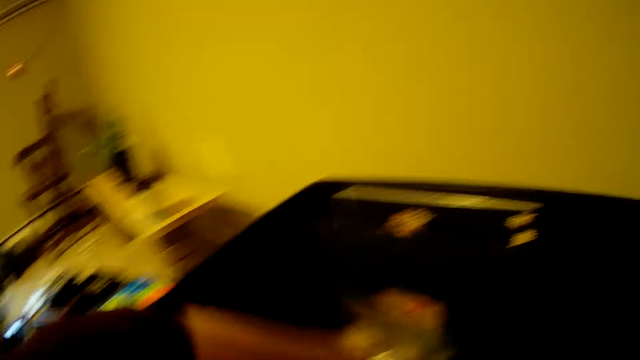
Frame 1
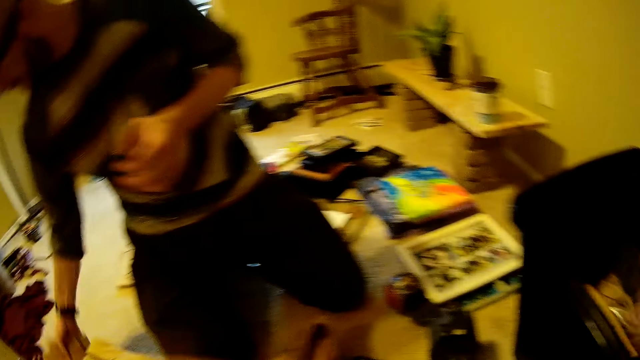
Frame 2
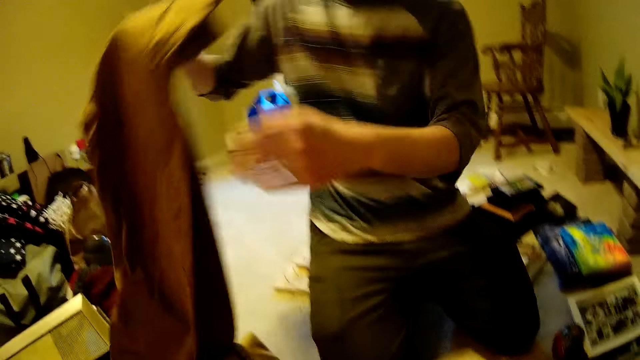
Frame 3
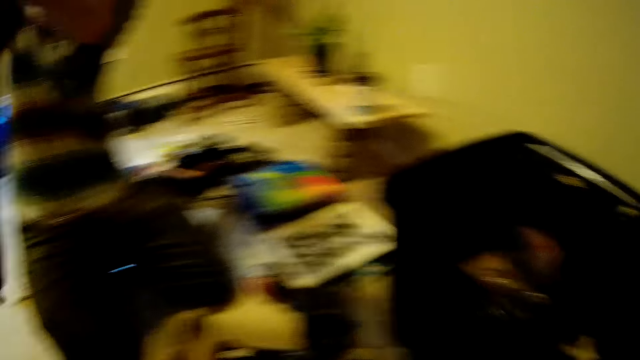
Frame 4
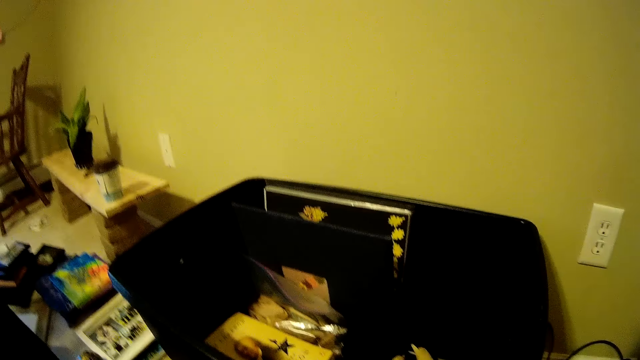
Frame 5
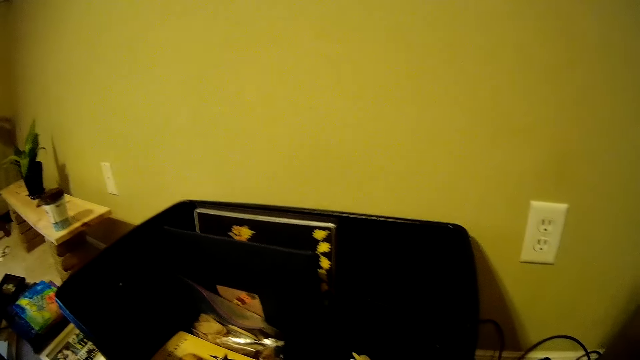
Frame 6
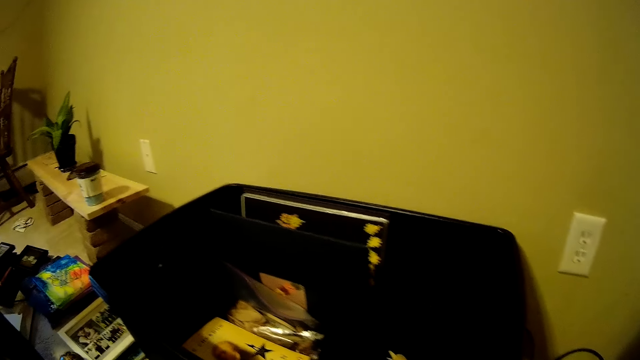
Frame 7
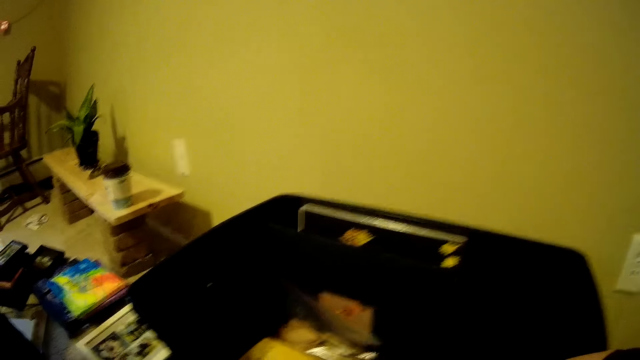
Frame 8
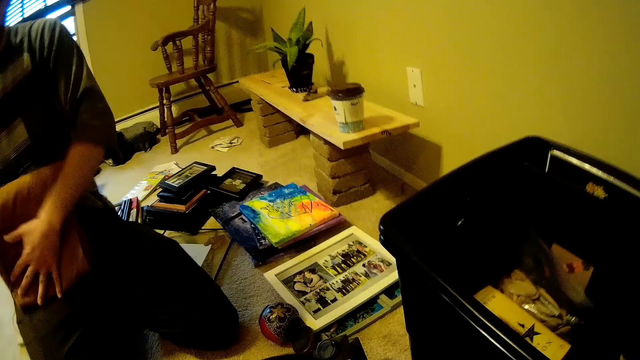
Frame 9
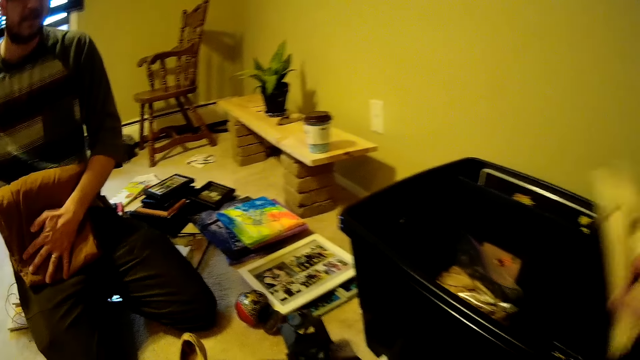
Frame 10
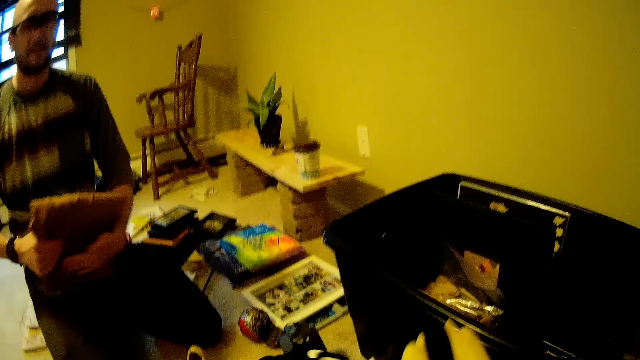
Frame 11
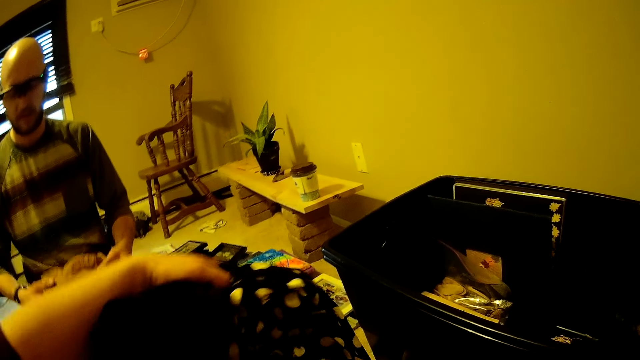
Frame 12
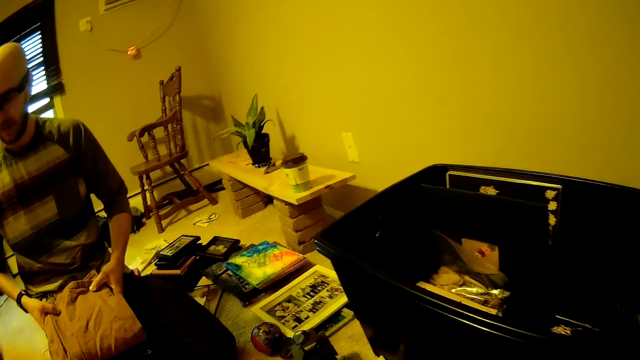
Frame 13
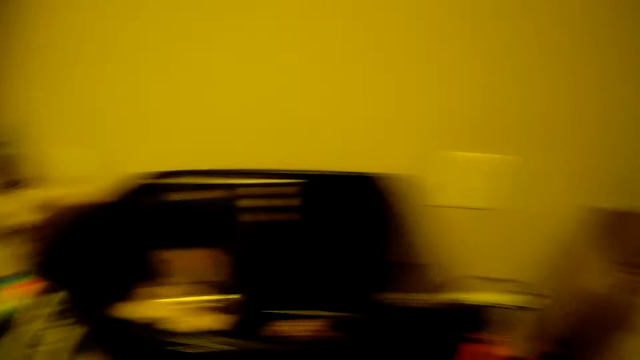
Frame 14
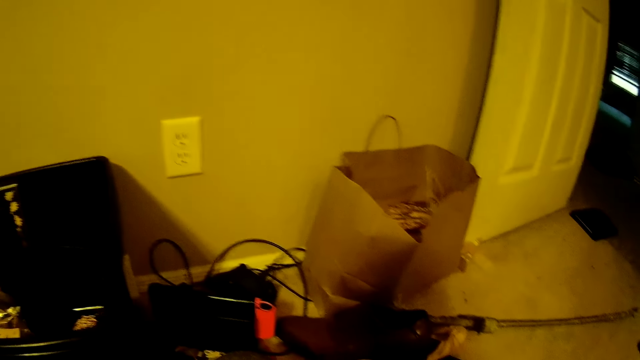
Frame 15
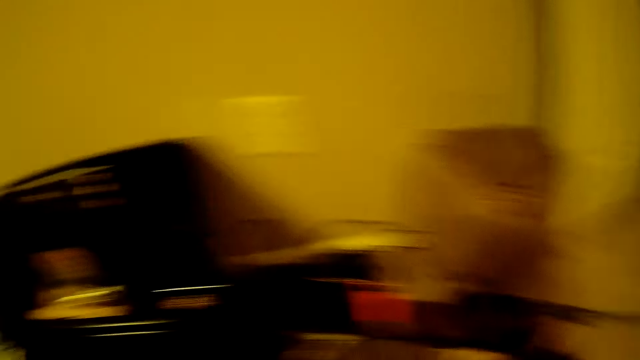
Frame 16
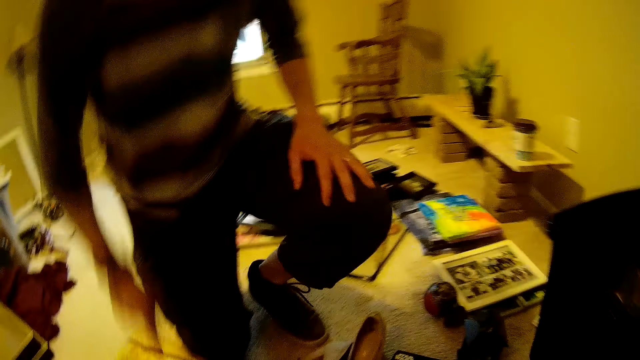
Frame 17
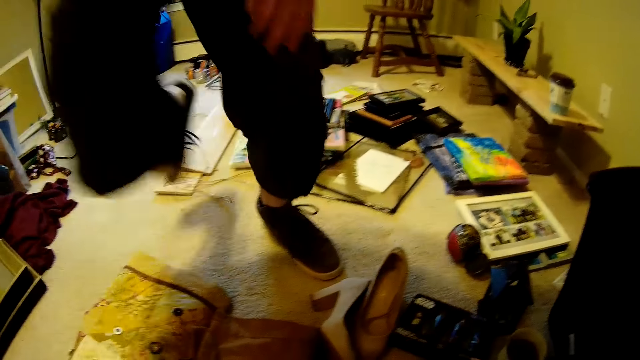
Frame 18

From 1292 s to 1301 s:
The man picks up the brown cloth from the floor with his right hand and folds the brown cloth with both hands. The camera wearer interacts with the man. They fold the black cloth with both hands.

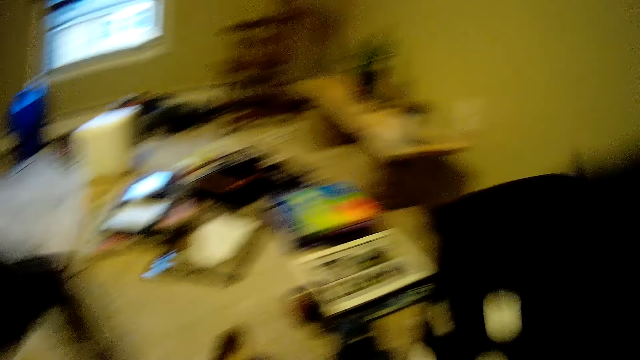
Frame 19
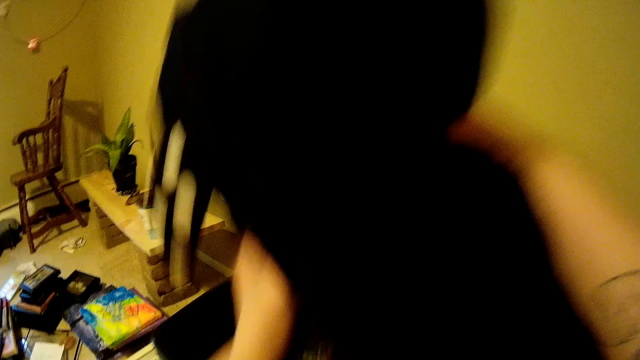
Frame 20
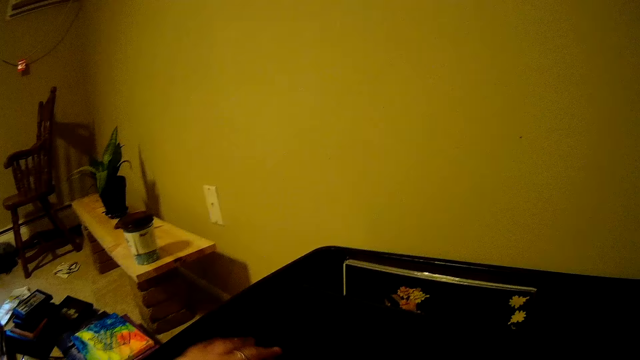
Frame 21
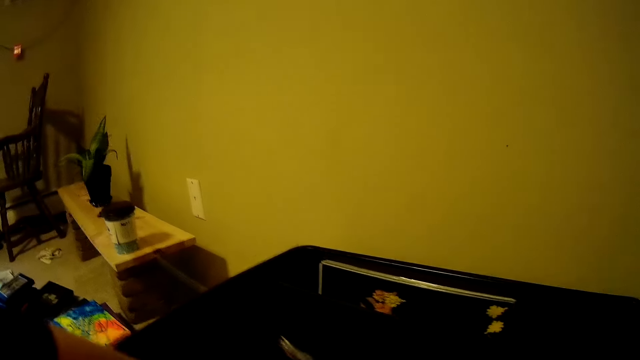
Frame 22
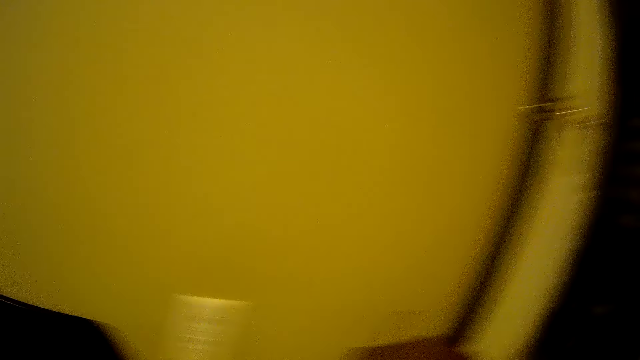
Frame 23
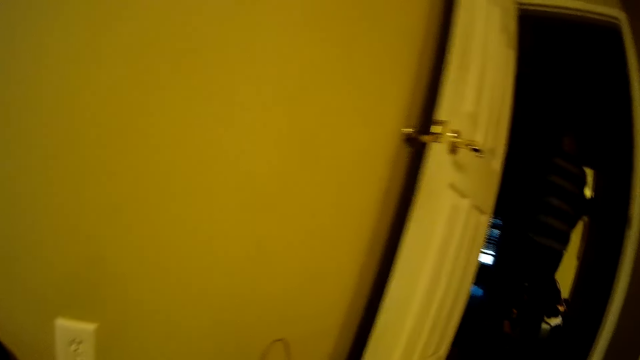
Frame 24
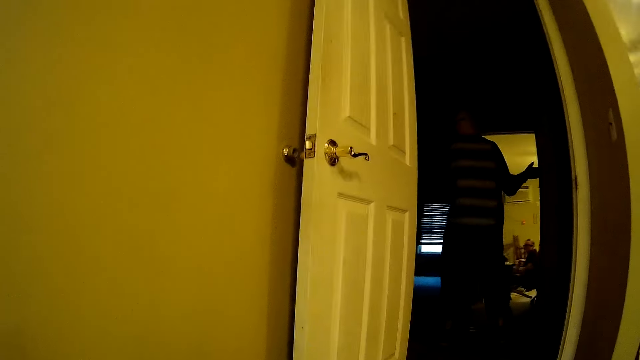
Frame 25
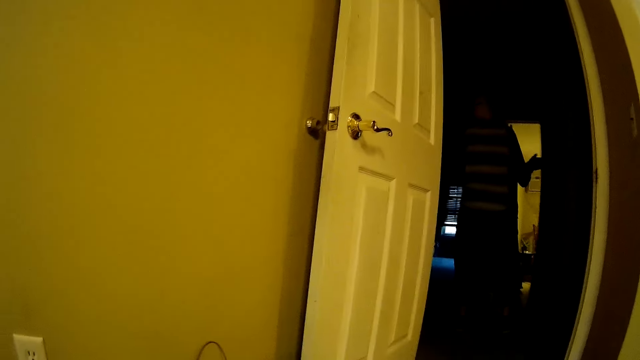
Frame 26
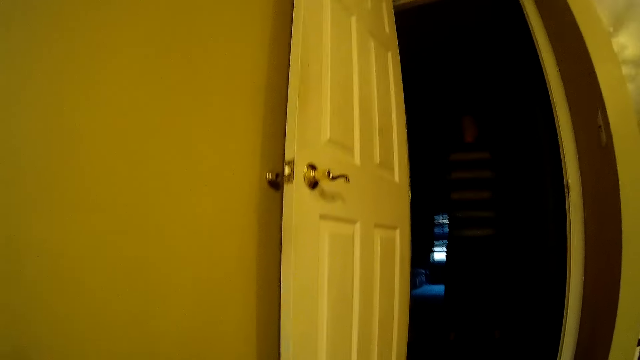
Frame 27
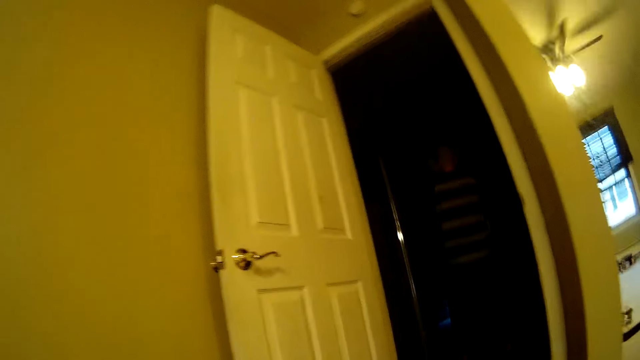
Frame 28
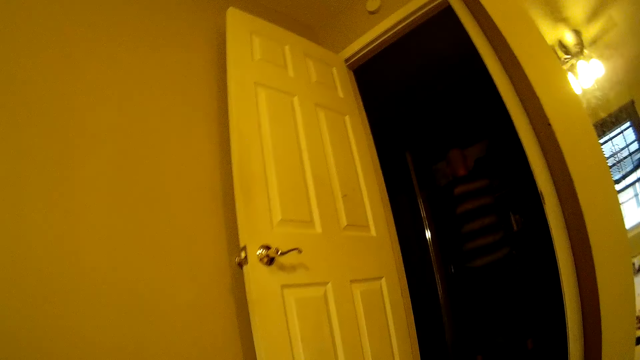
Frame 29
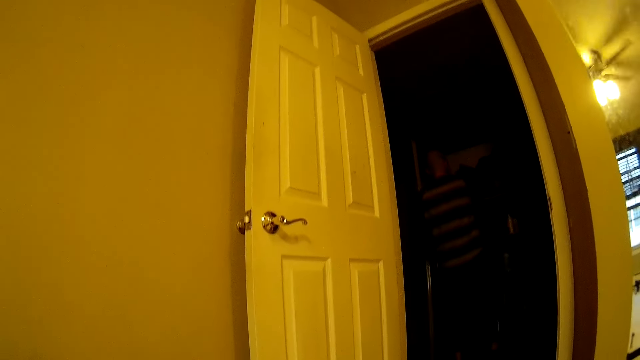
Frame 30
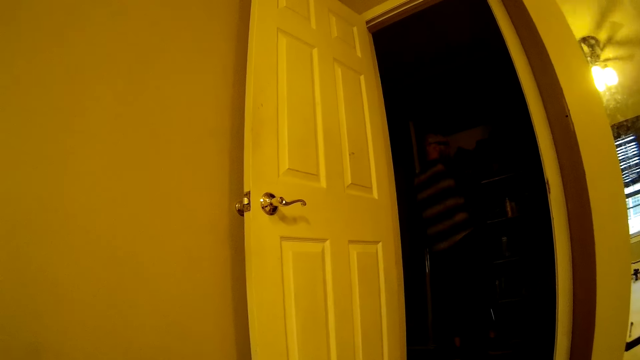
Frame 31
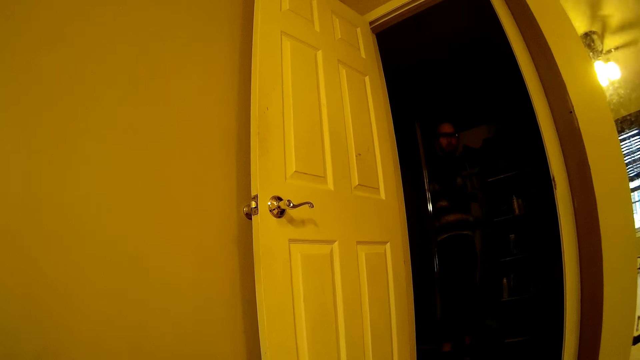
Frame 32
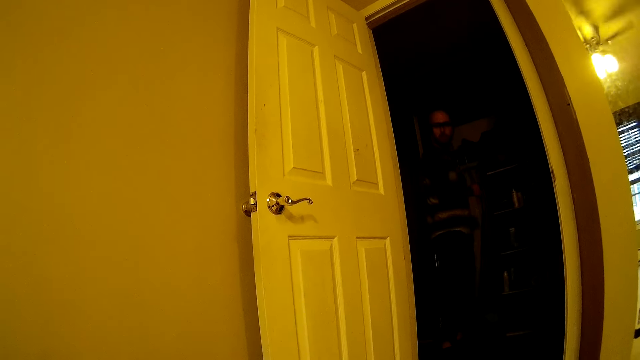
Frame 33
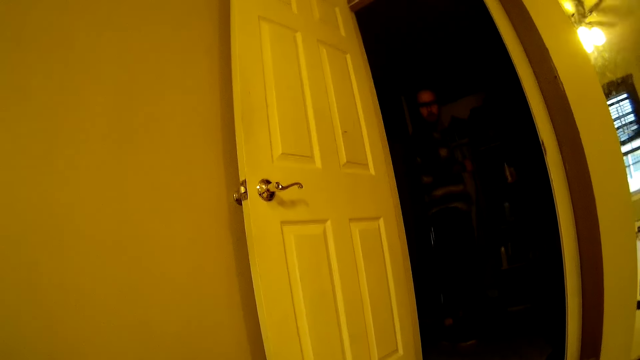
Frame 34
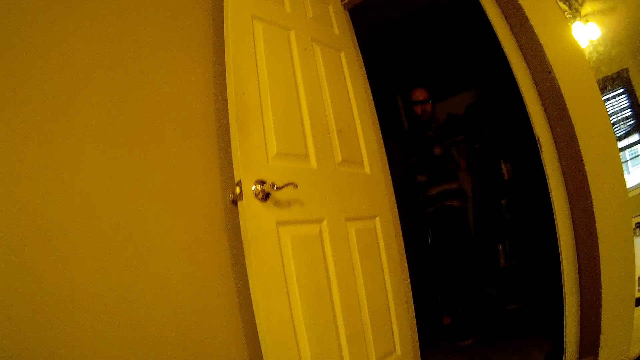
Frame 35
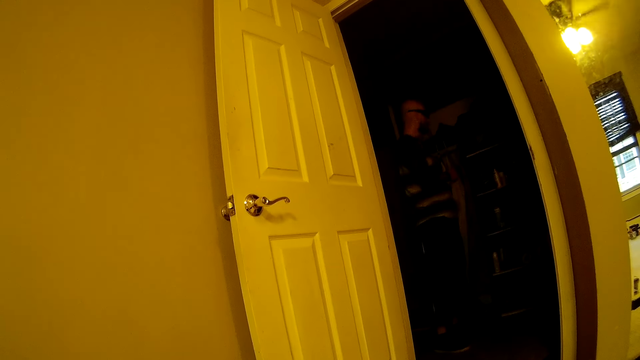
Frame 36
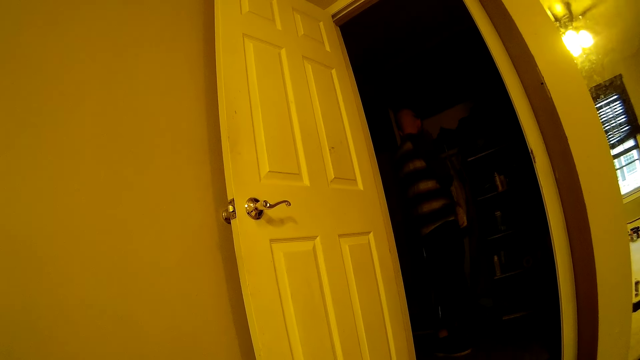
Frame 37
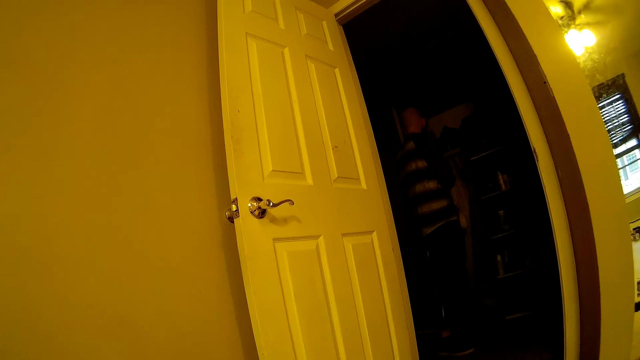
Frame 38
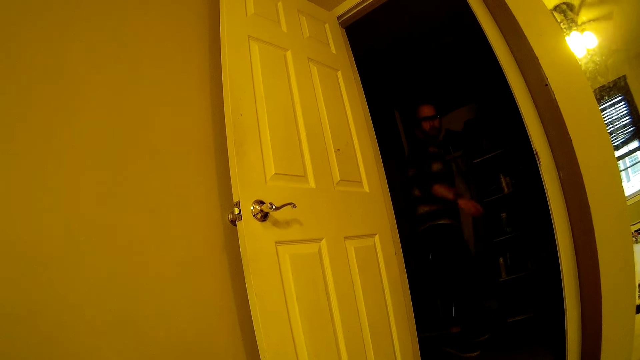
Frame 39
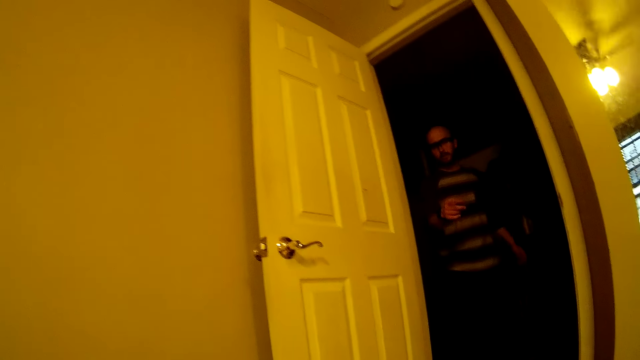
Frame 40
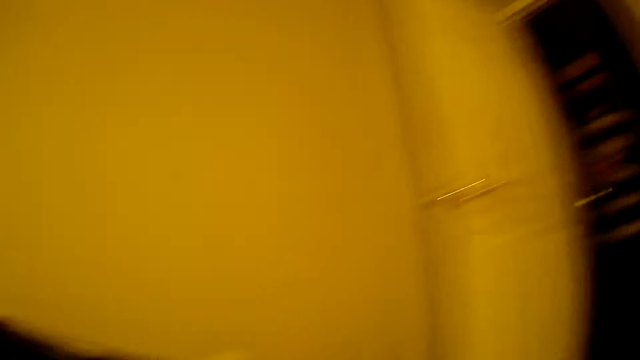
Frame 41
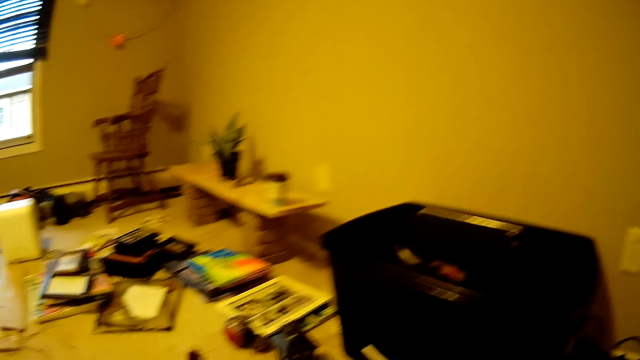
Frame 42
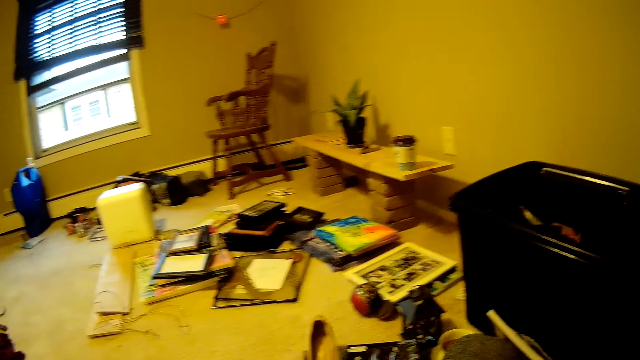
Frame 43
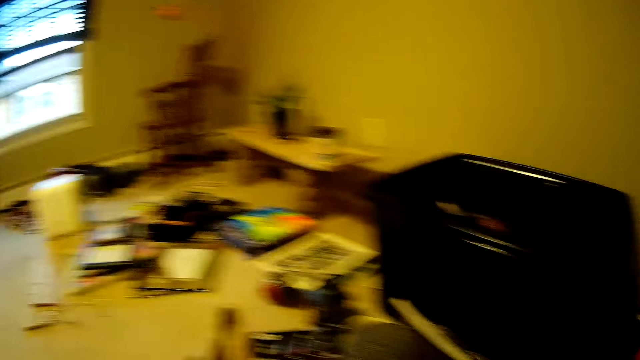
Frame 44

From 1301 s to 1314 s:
The camera wearer drops the black cloth into the storage box with both hands. The man opens a wardrobe glass door with both hands. The camera wearer interacts with the man.
